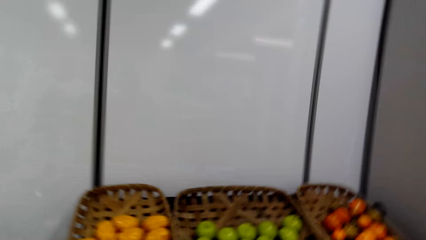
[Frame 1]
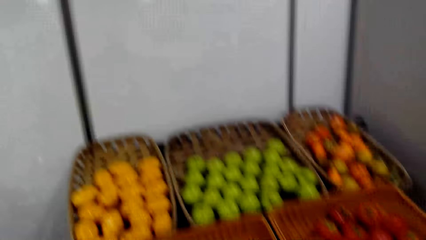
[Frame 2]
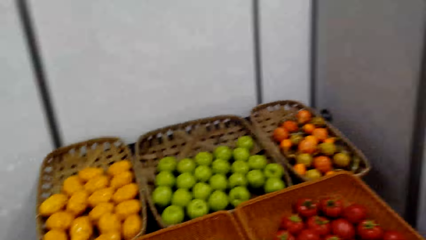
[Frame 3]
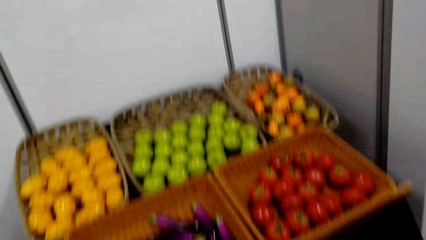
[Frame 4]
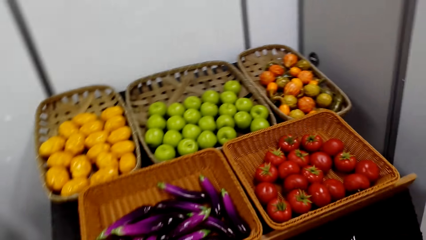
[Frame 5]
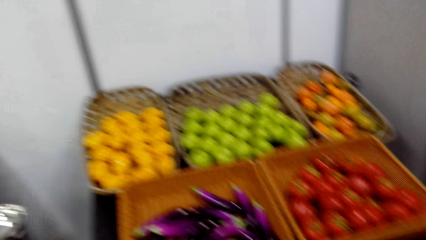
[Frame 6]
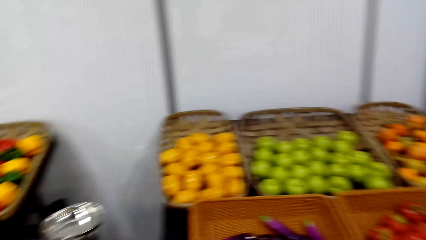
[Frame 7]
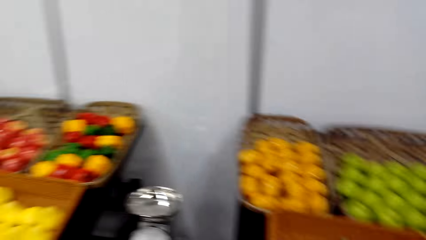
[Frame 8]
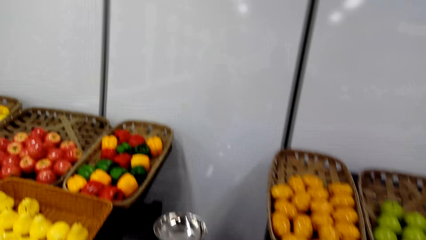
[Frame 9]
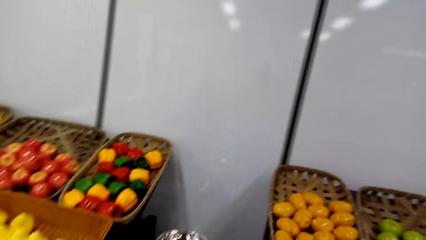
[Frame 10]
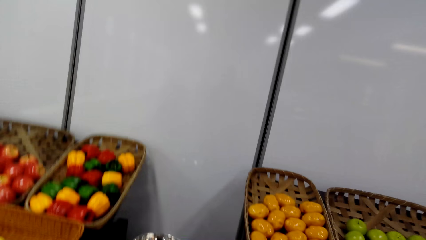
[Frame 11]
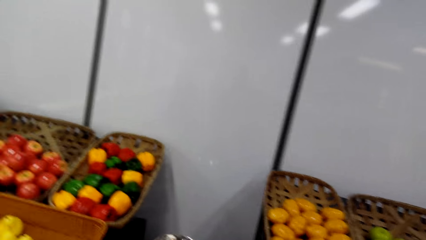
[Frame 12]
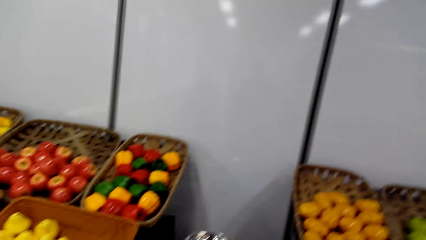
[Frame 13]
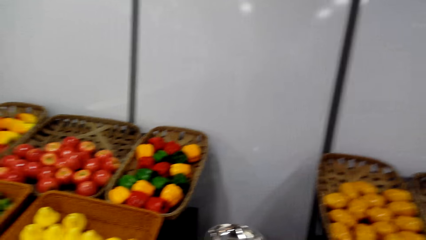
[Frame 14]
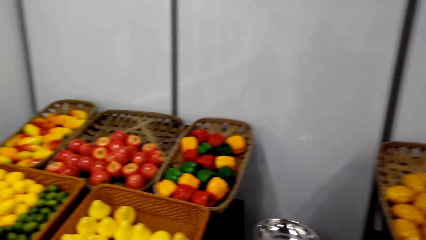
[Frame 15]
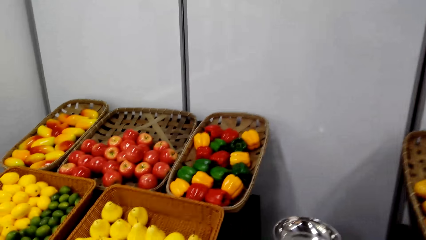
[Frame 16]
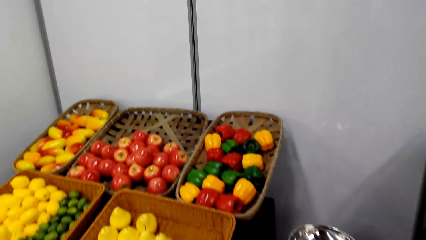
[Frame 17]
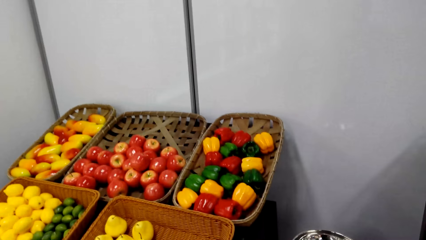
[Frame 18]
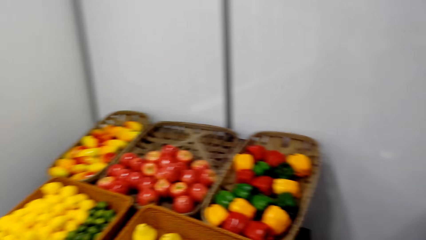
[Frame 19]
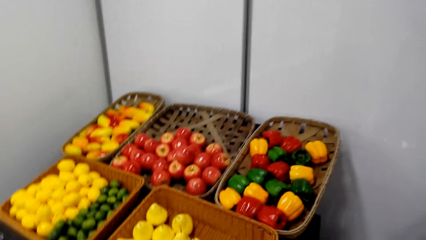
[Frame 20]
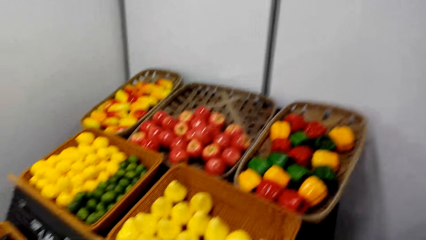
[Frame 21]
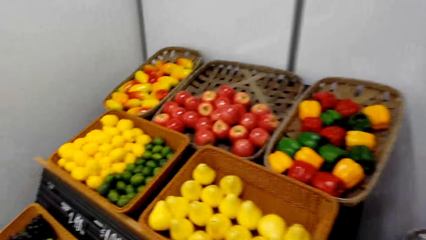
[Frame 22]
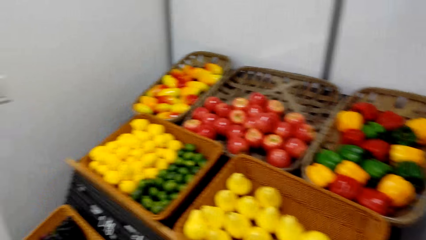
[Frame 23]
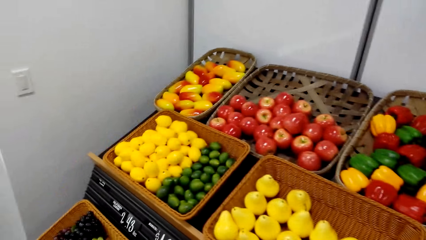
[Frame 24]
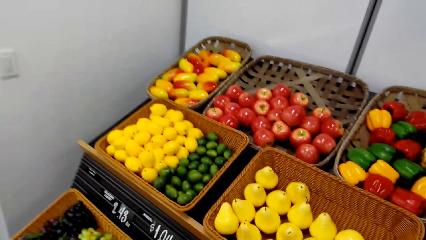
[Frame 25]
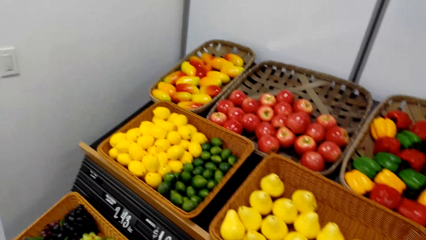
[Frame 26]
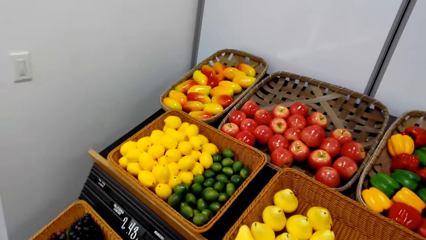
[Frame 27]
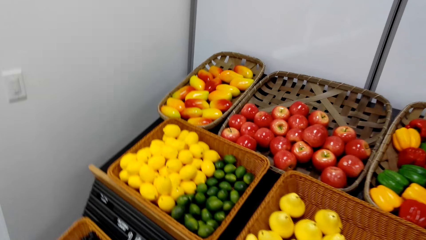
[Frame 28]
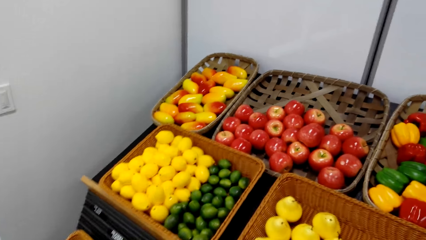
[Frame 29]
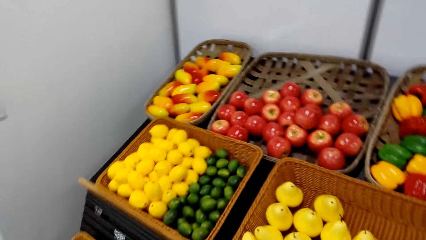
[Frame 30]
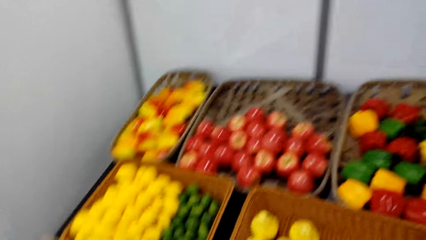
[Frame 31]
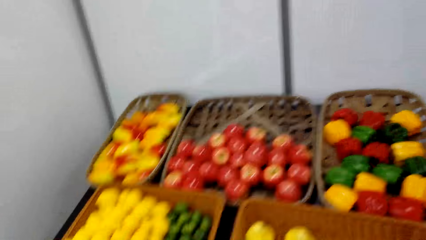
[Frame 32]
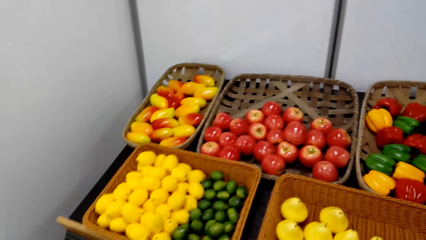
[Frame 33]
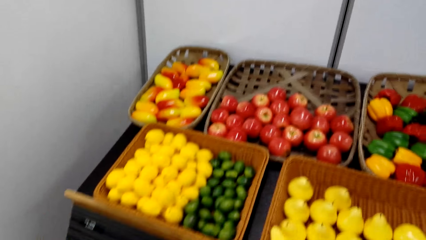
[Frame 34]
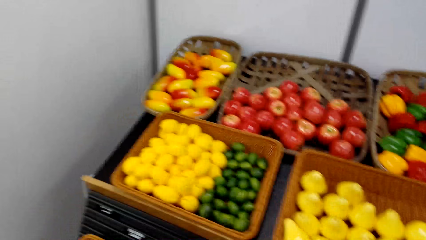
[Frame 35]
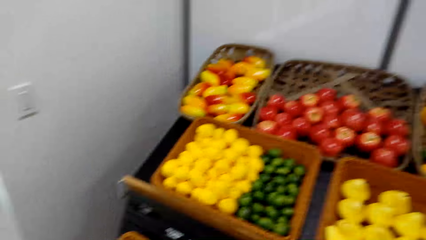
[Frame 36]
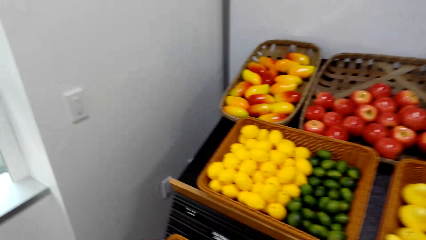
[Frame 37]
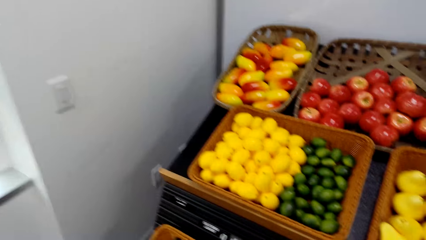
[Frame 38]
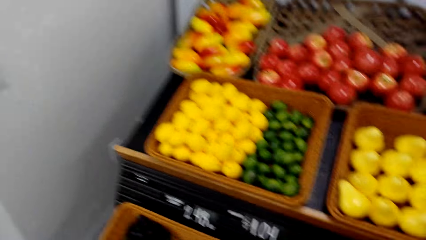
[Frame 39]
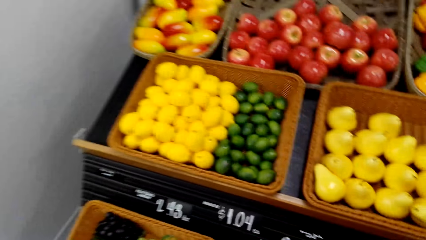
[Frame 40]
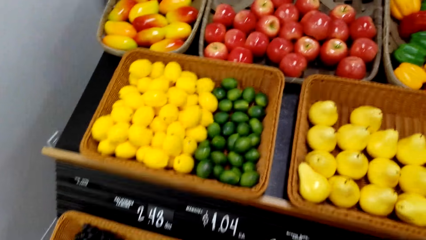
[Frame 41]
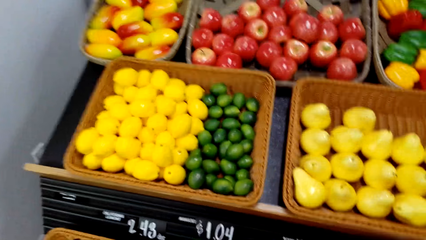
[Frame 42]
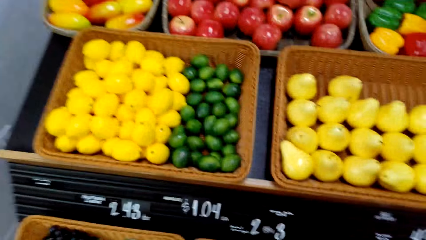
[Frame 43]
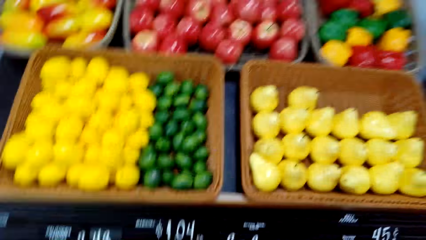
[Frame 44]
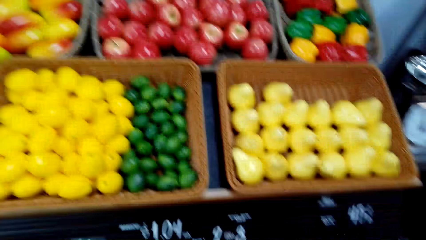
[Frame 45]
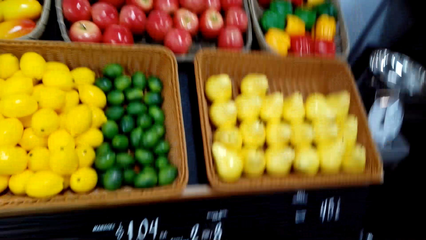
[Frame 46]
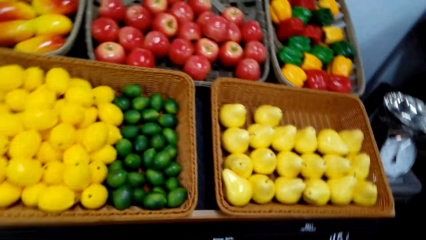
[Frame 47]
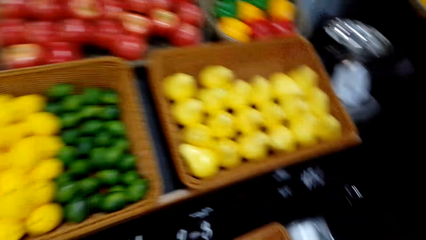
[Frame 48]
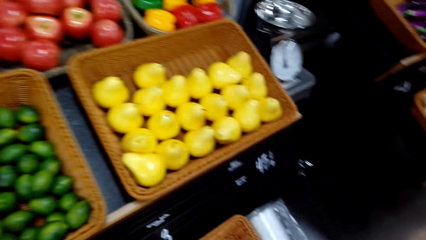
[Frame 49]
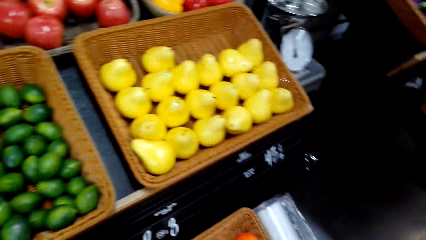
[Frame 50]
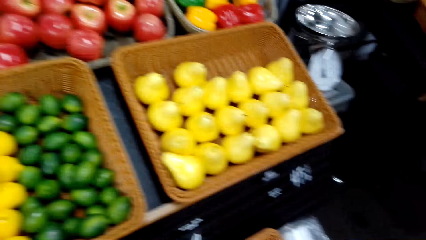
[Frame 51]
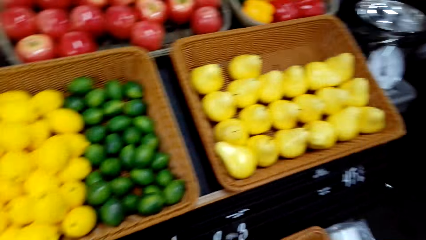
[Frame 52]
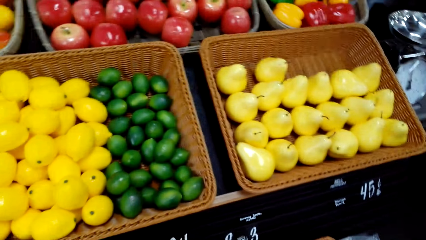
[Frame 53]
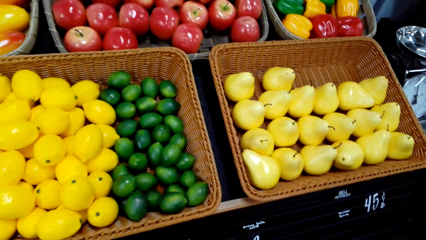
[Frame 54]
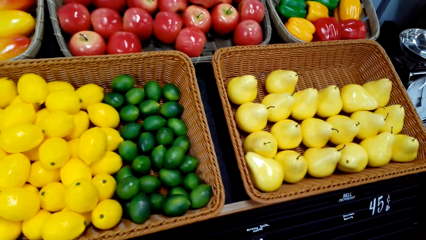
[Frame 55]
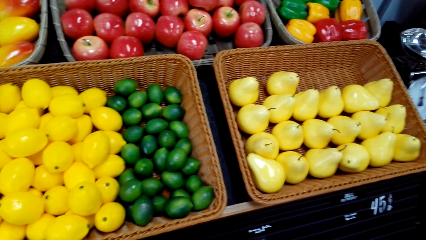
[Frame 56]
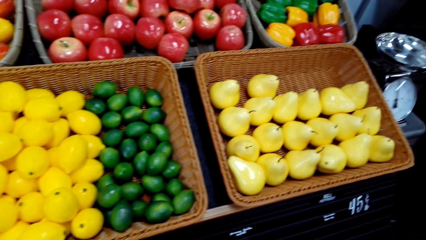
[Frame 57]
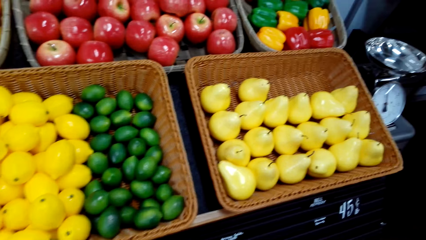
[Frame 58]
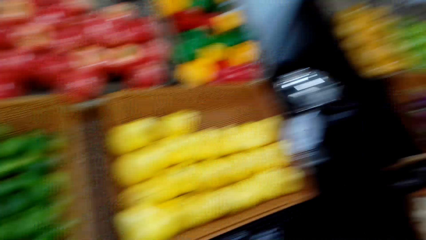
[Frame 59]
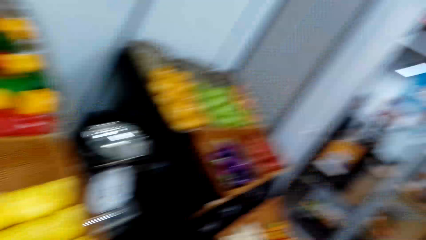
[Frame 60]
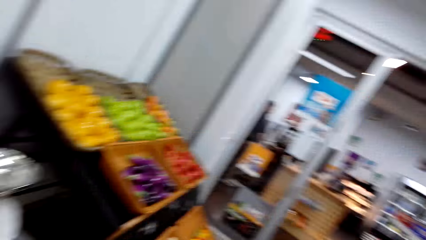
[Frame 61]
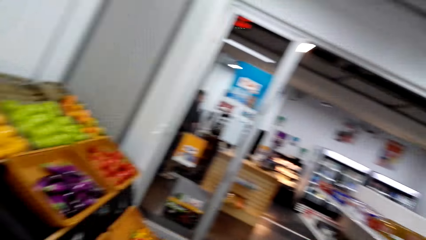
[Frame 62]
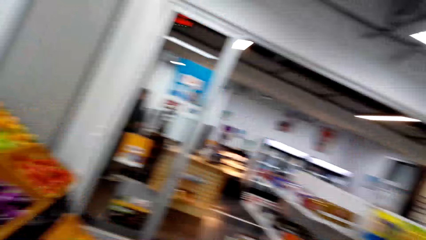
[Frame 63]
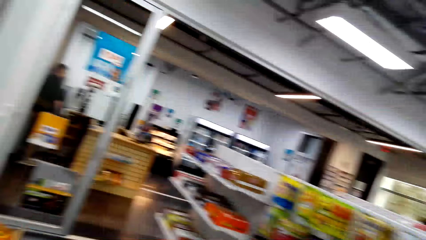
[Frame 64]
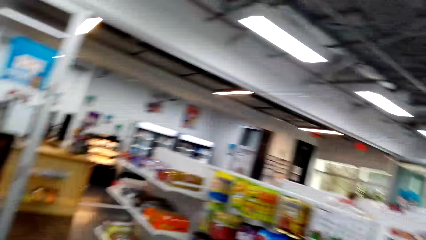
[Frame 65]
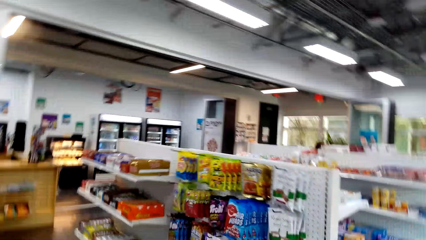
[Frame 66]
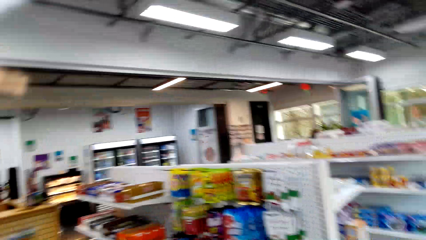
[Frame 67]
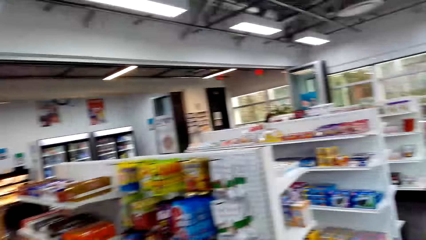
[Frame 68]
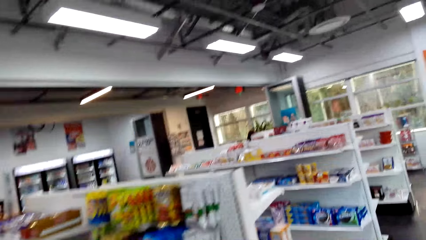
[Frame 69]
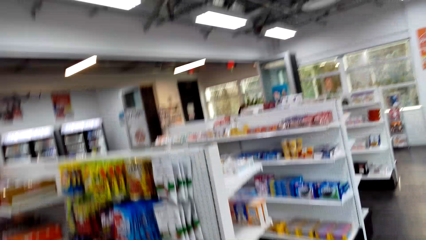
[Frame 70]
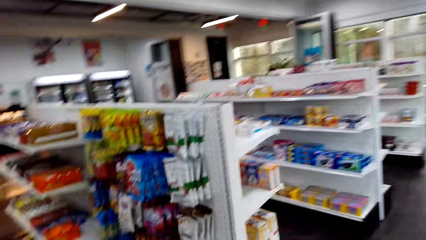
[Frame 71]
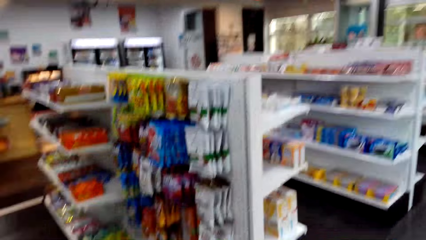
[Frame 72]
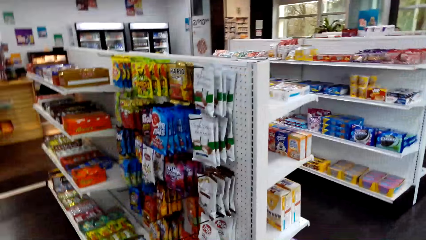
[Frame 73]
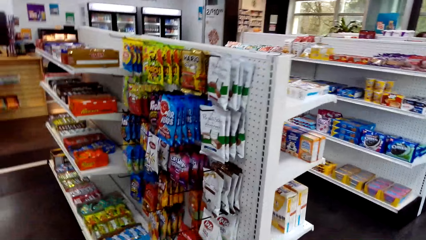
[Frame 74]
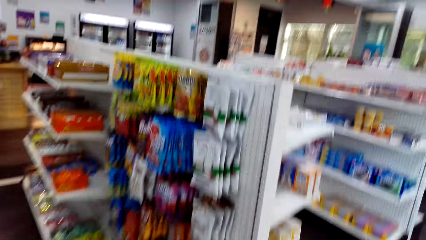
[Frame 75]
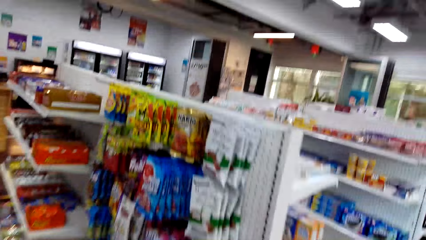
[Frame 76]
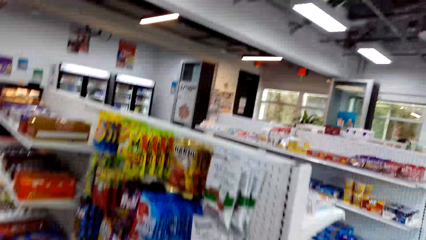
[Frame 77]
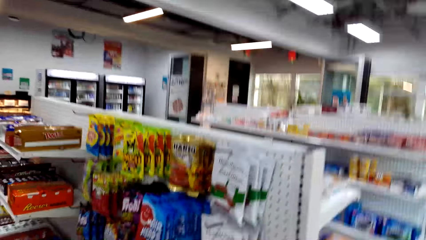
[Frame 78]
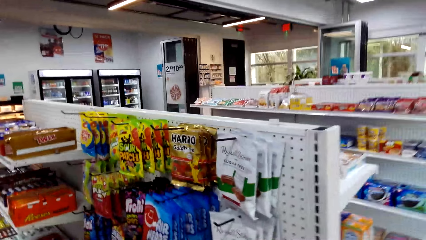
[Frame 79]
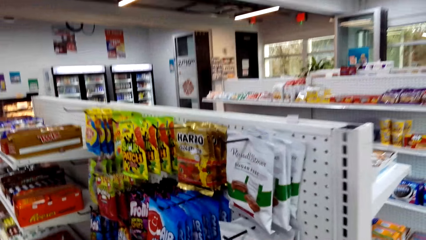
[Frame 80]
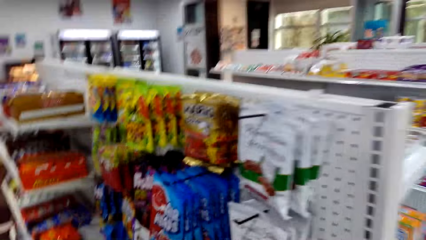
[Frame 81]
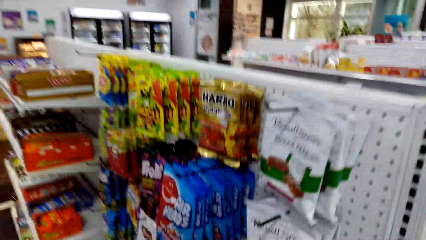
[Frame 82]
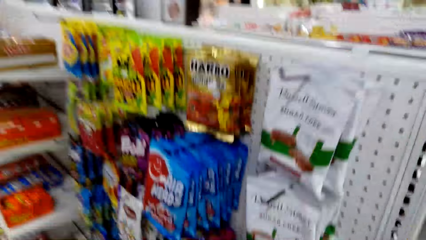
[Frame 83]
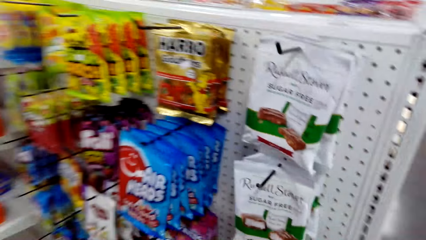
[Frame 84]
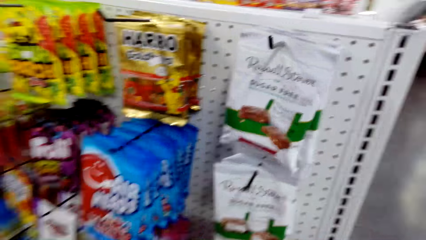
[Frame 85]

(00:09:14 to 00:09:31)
The camera wearer looks around. They talk. They turn around. They walk in the supermarket.
